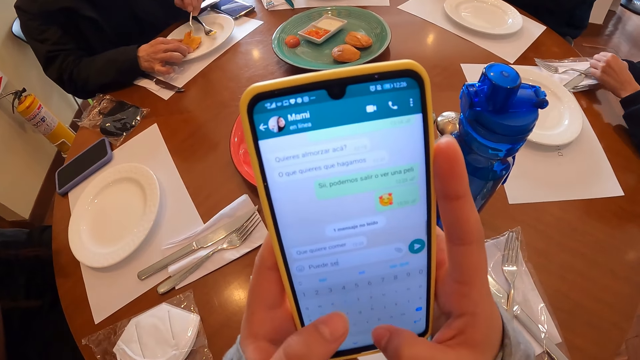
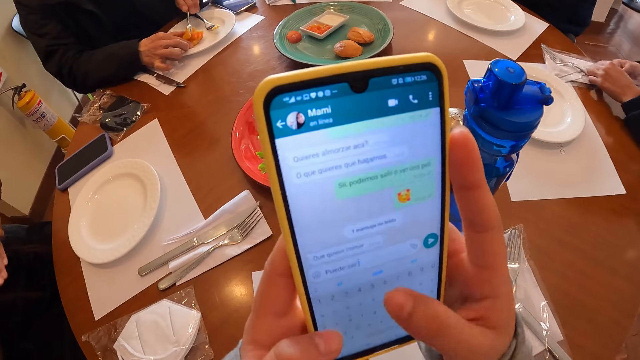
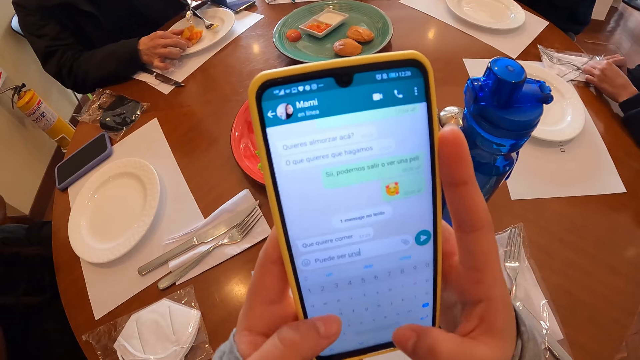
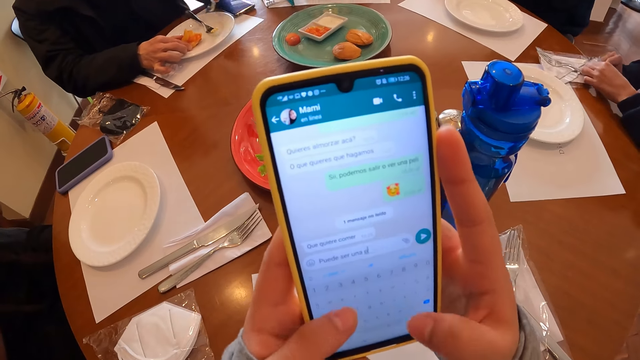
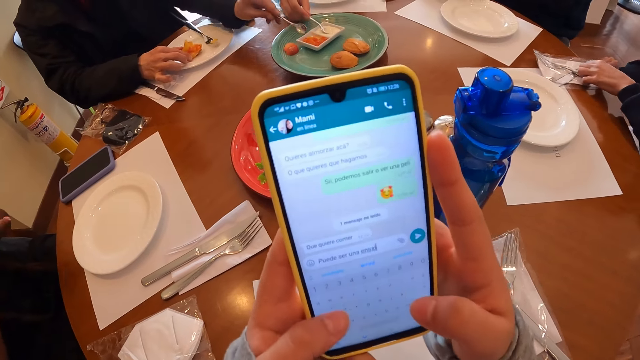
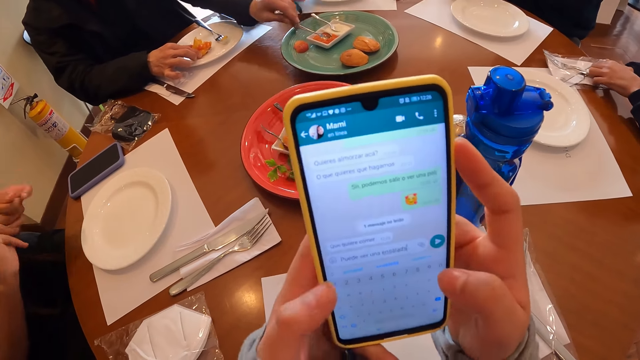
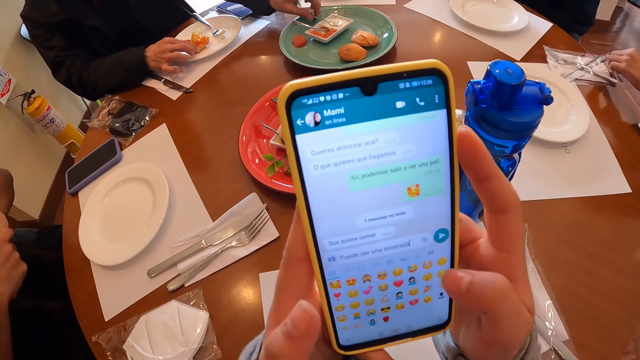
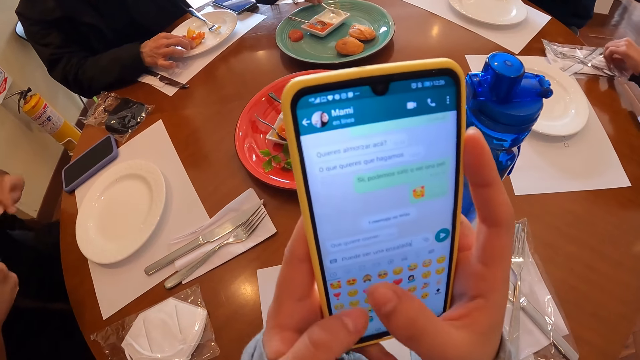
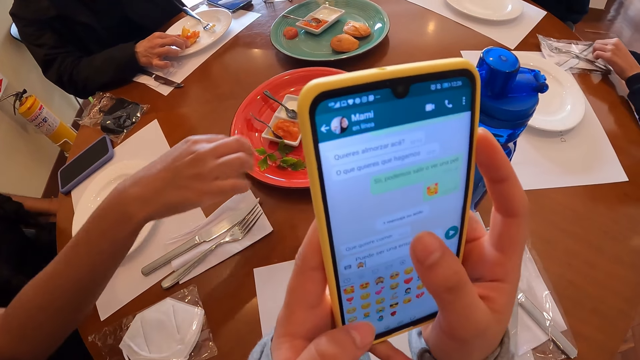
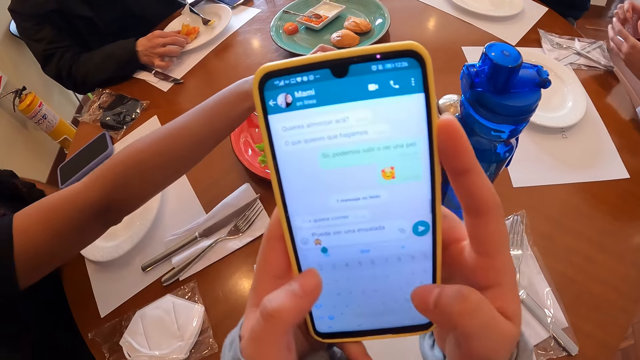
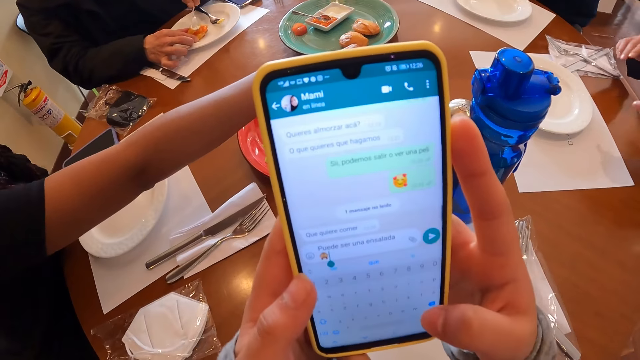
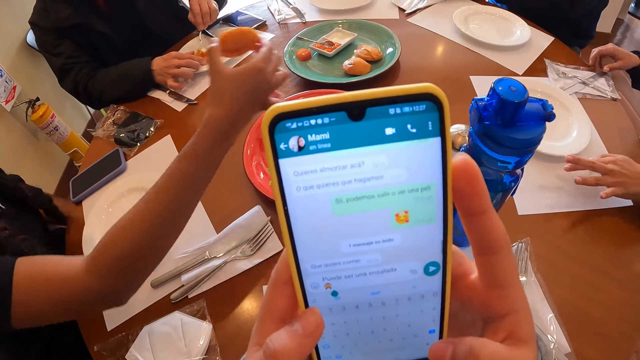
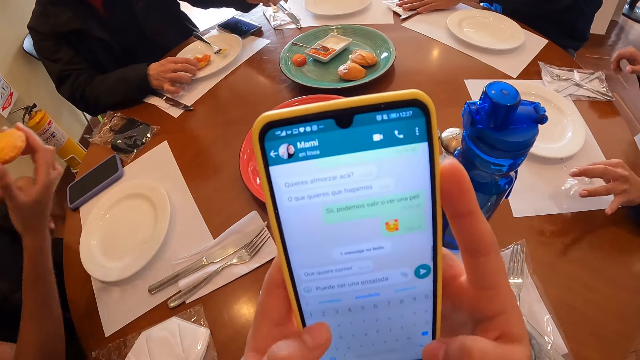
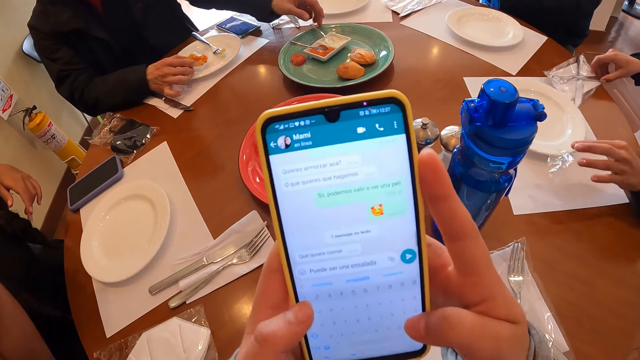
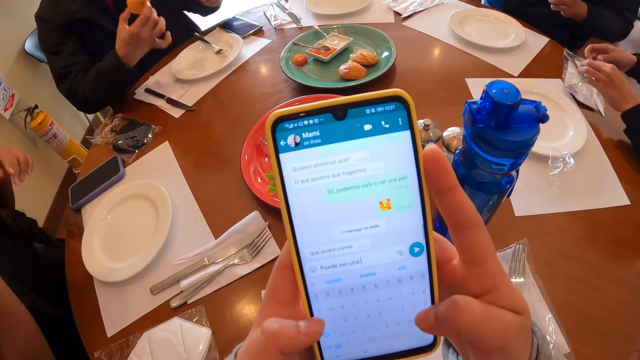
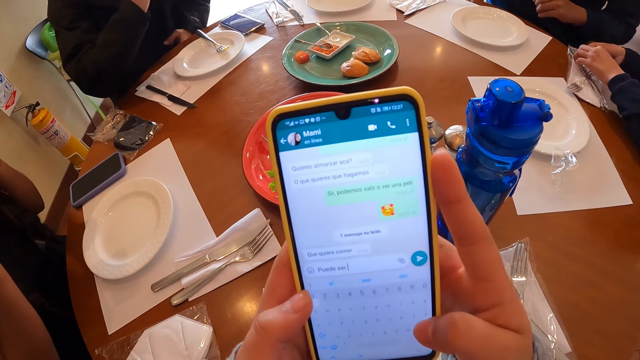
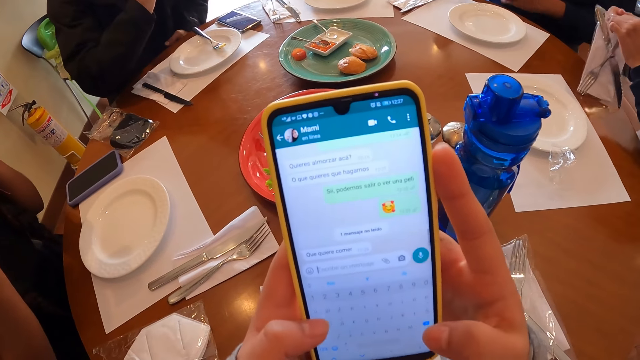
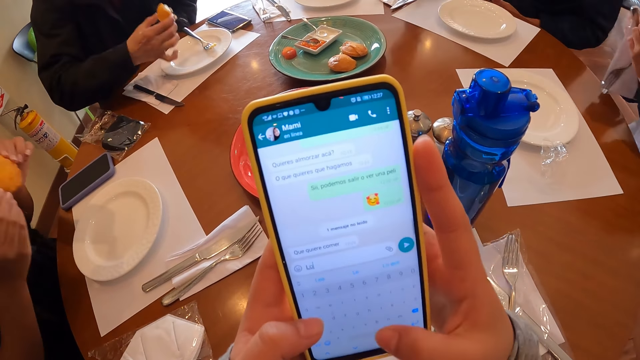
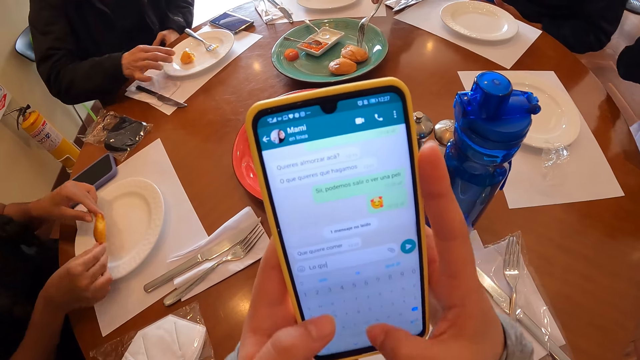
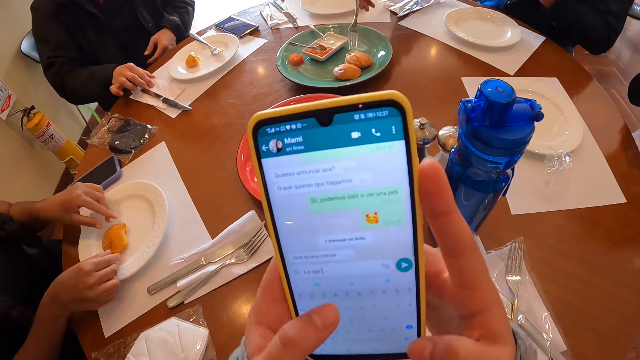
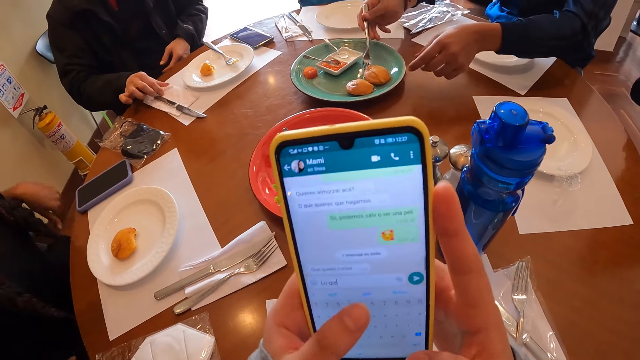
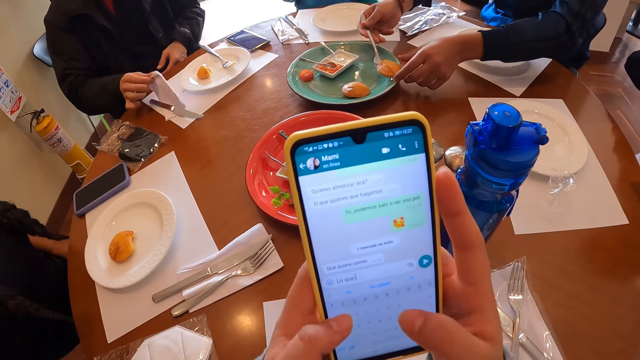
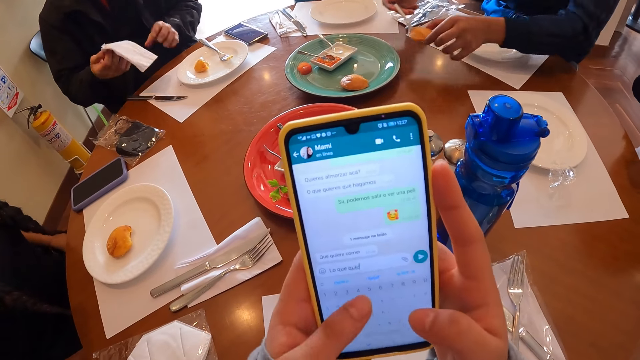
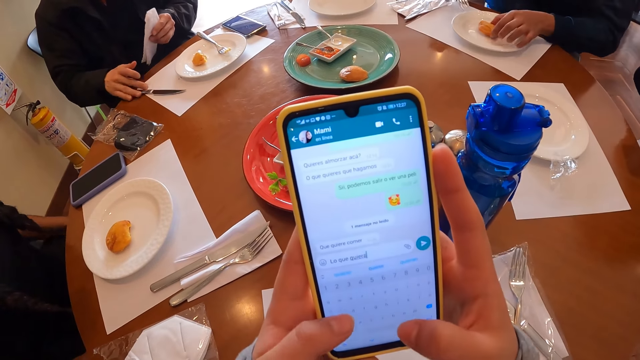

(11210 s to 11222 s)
The man puts the baked beans in the spoon on the dough ball with his left hand. The woman puts the spoon in the plate with her right hand. Another woman tears open the cutlery wrap with her right hand. The man puts the spoon in the plate with his left hand. The man takes a spoon from the plate with his left hand and scoops mayonnaise from the plate with the spoon in his left hand. The second woman passes the torn piece of the cutlery wrap from her right hand to her left hand. The man puts the mayonnaise in the spoon on the dough ball with his left hand. A third woman takes a dough ball from the plate with her right hand. The second woman puts the torn piece of cutlery wrap on the table with her left hand. The man puts the spoon in the plate with his left hand. The man takes a bite of the dough ball in his right hand. The third woman eats the snack. The second woman takes the wrap of cutlery from the table with both hands. The third woman puts the dough ball on a plate with both hands. The man touches a paper towel on the table with his right hand. The third woman puts both hands down. The man takes the paper towel from the table with his right hand. Another man takes a dough ball from the plate with his left hand and a fork in his right hand. The first man passes the paper towel from his right hand to his left hand. The other man puts the dough ball in a plate with his left hand. The first man nudges the knife on the table with his right hand.

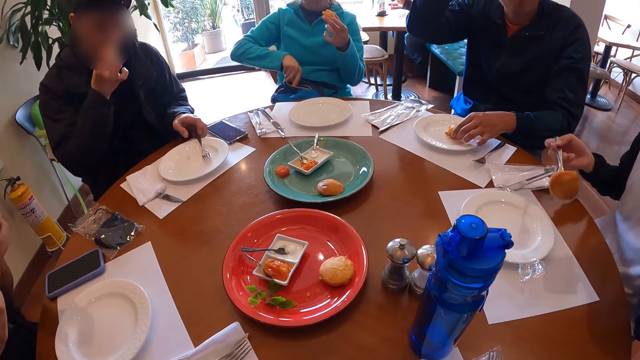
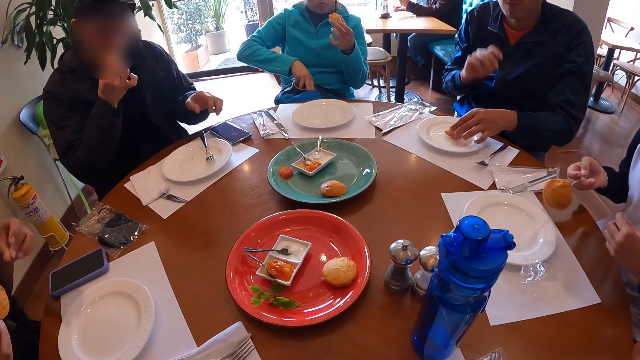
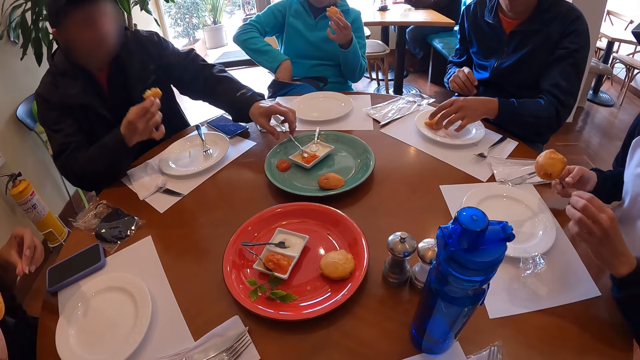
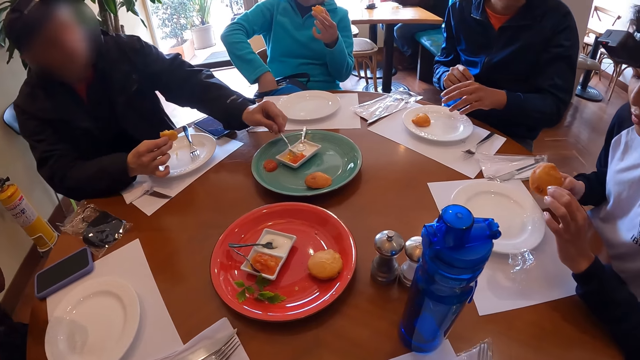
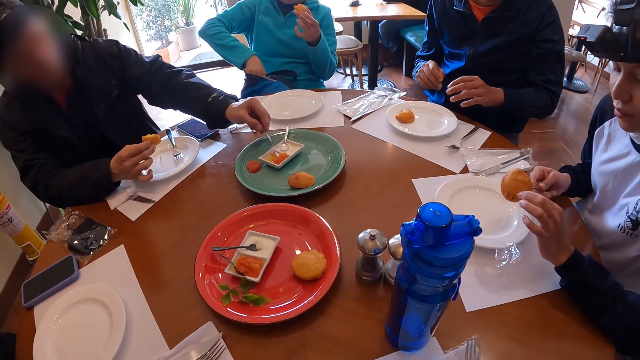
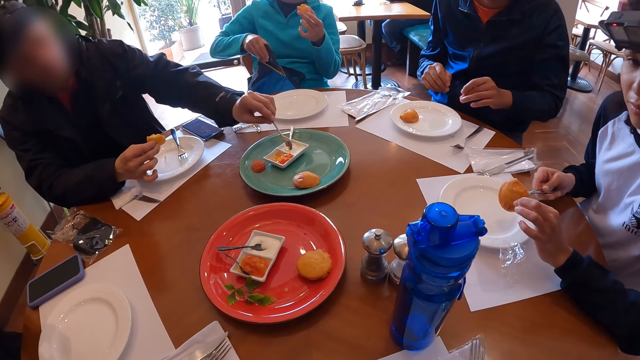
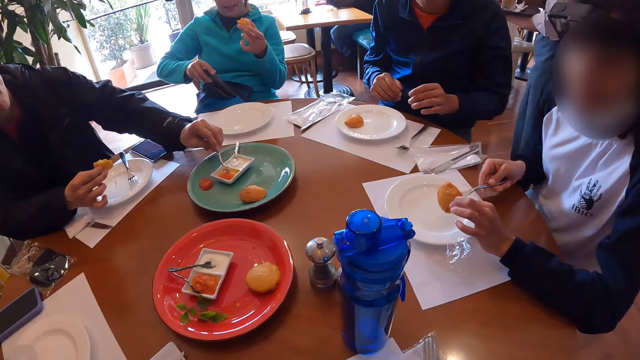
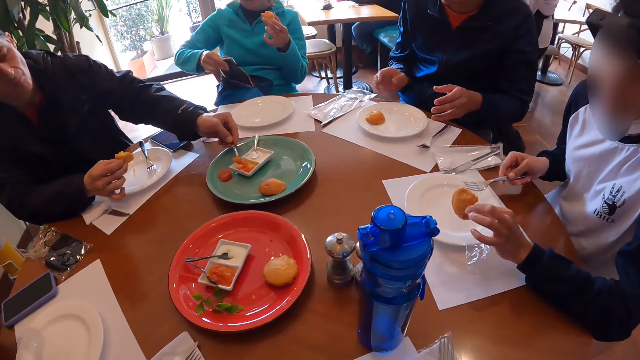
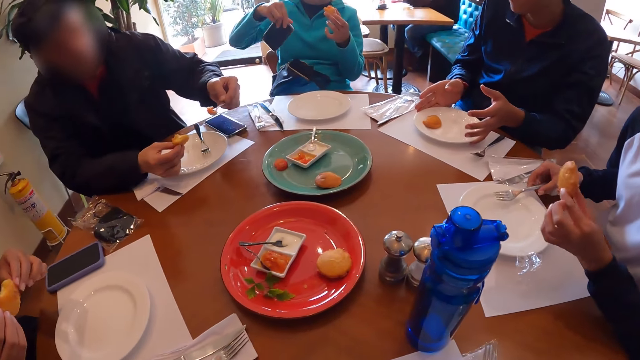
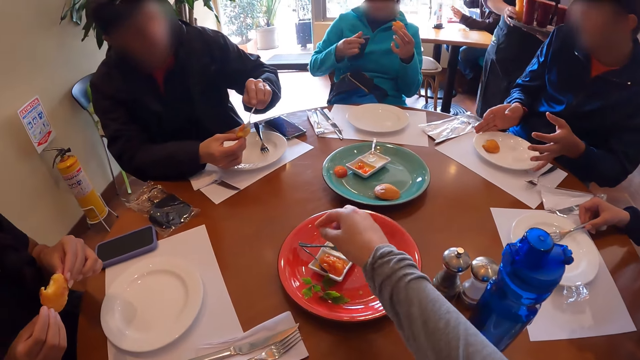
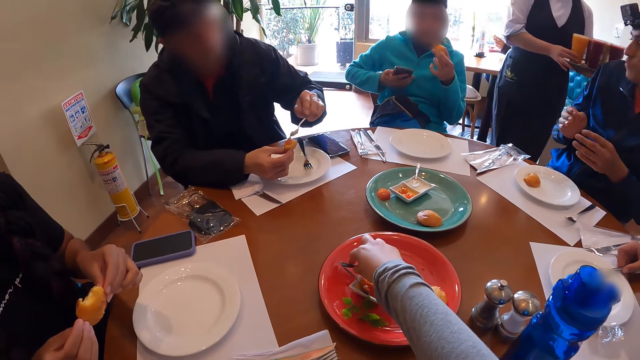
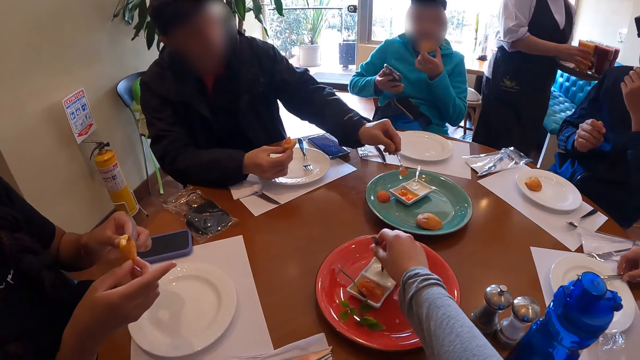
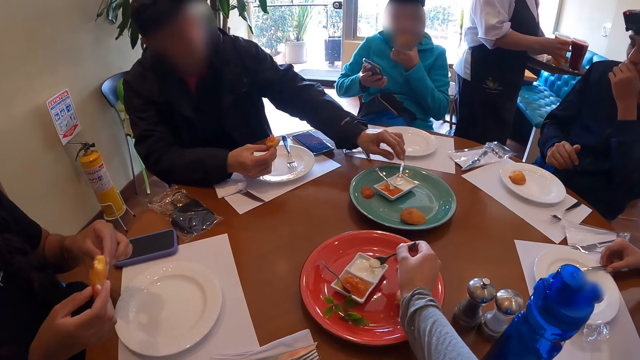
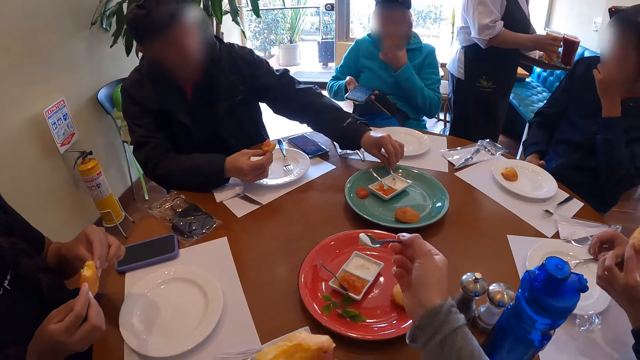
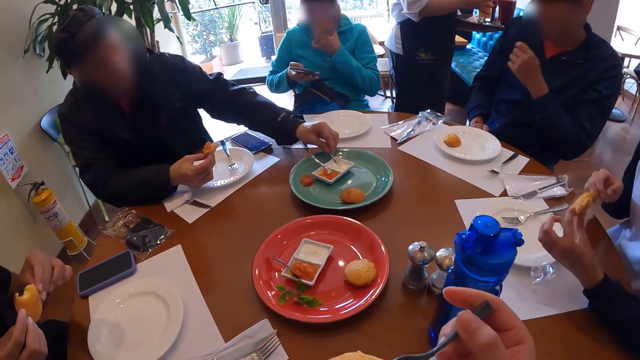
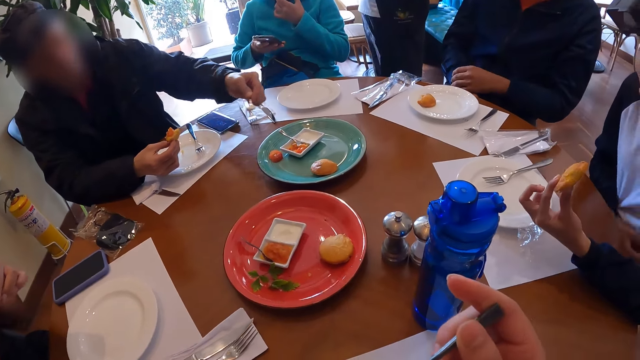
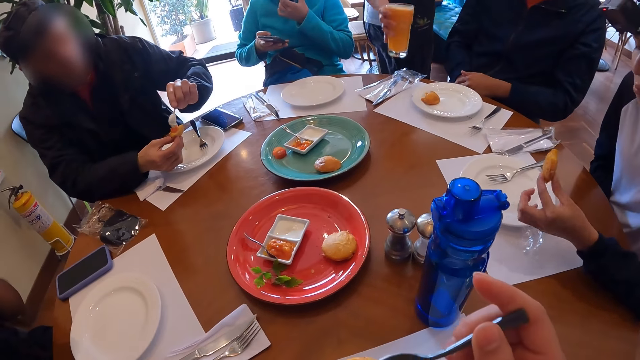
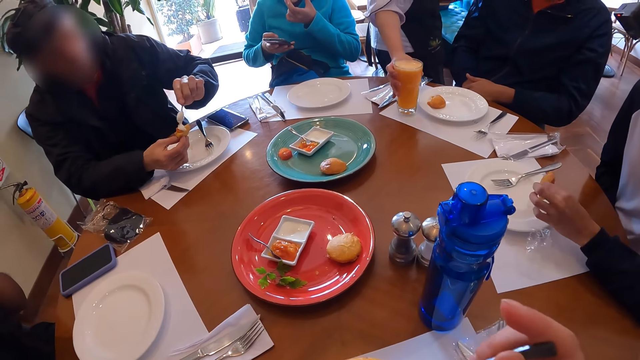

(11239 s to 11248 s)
The man puts the dough ball in the plate with his left hand. The woman puts her right hand into the bag on her lap. Another man takes the spoon in the plate with his left hand. The first man rubs the fingers of his left hand together. The woman takes her phone out from the bag on her lap with her right hand. The waiter walks to the table. The other man scoops baked beans from the plate with the spoon in his left hand. Another woman takes the dough ball out of the fork in her right hand with her left hand. The first man touches the plate on the table with both hands. The other man puts the baked beans from the spoon in his left hand on the dough ball in his right hand. A man eats the snack. The camera wearer takes the spoon on the plate with her right hand. The first man touches his mouth with his left hand. The other man puts the spoon on the plate with his left hand. The first woman takes a bite of the dough ball in her right hand. The camera wearer scoops mayonnaise from the plate with the spoon in her right hand. The other man takes the spoon on the plate with his left hand. The first man puts his right hand on his lap. The waiter takes a glass of juice from a tray in his left hand with his right hand. The other man scoops mayonnaise from the plate with the spoon in his left hand. The first woman operates her phone with her right hand. The first man puts his left hand on his right hand. The other man puts the mayonnaise from the spoon in his left hand on the dough ball in his right hand. The waiter puts the glass of juice on the table with his right hand.
